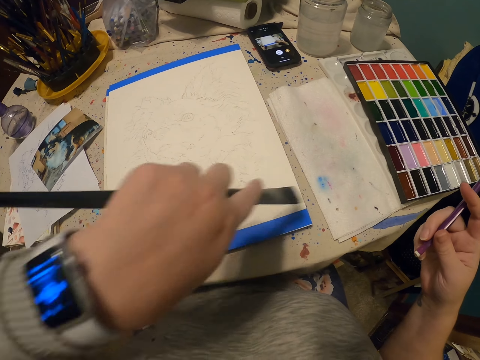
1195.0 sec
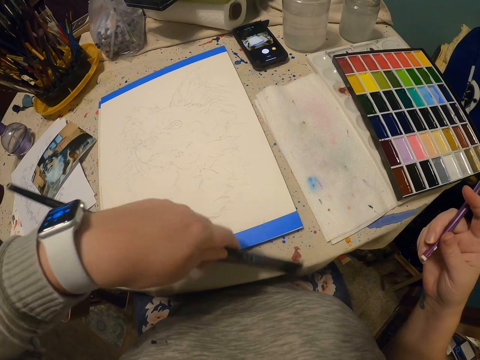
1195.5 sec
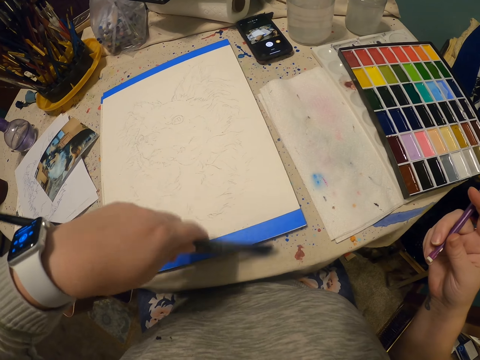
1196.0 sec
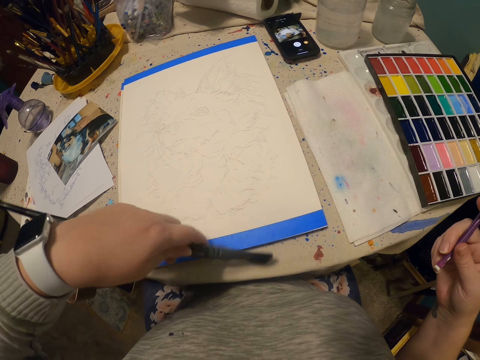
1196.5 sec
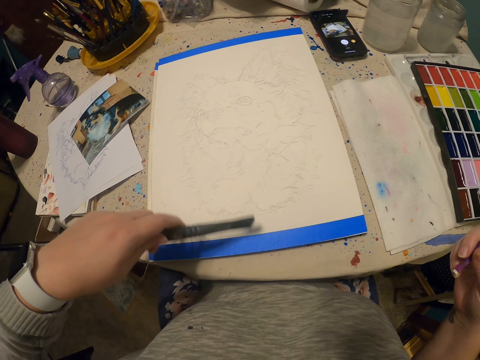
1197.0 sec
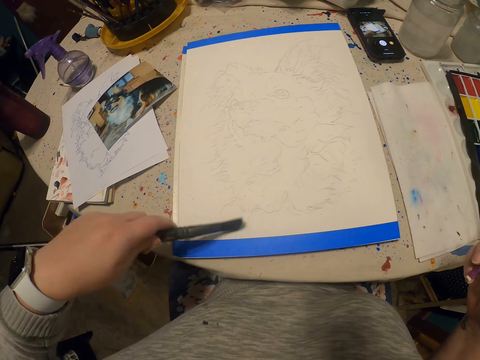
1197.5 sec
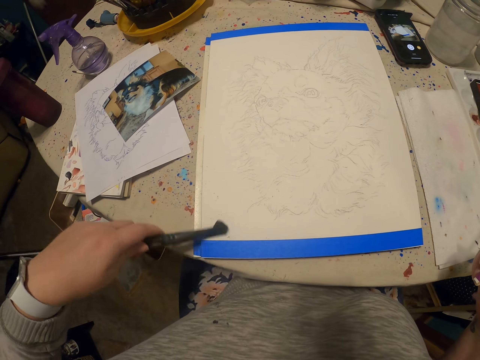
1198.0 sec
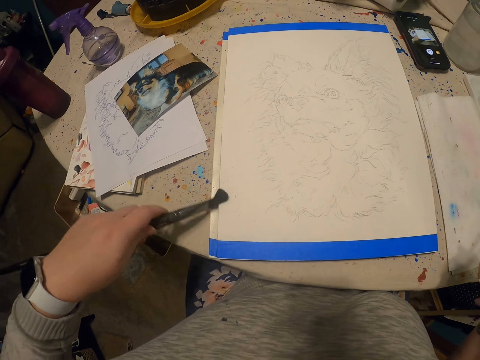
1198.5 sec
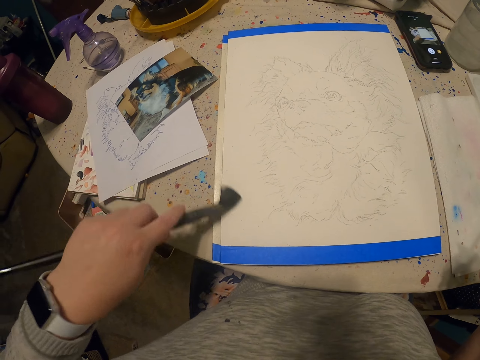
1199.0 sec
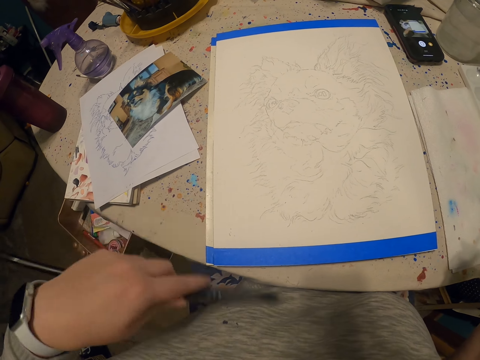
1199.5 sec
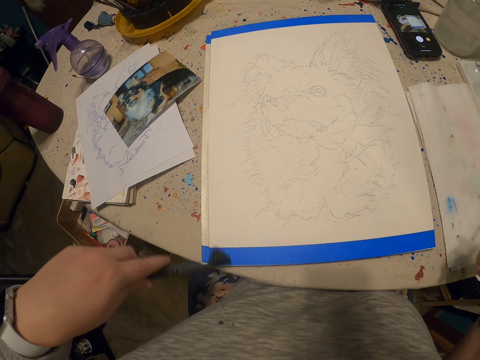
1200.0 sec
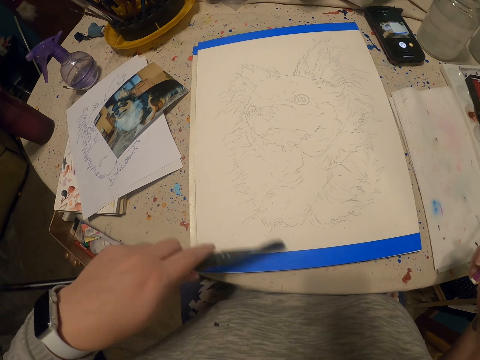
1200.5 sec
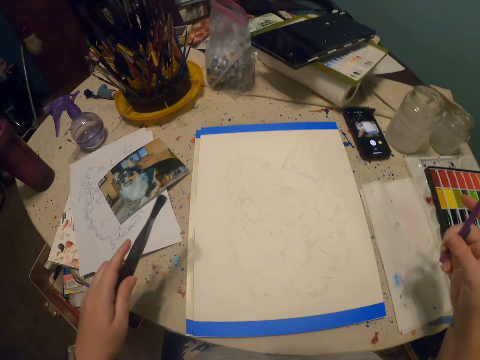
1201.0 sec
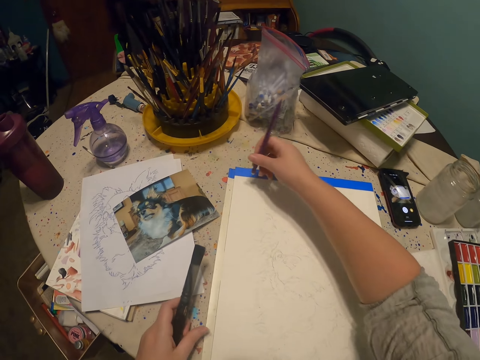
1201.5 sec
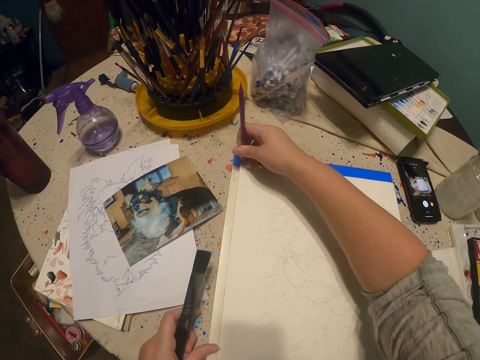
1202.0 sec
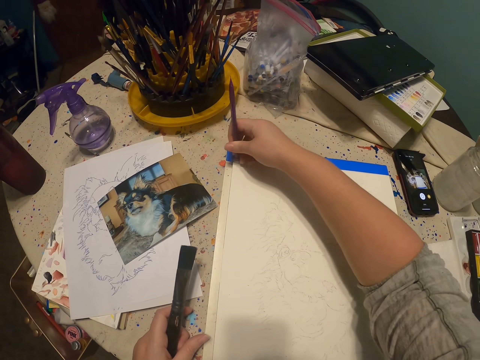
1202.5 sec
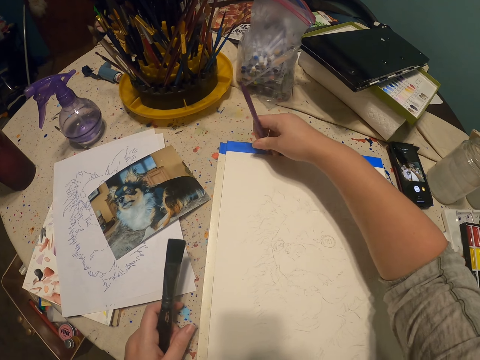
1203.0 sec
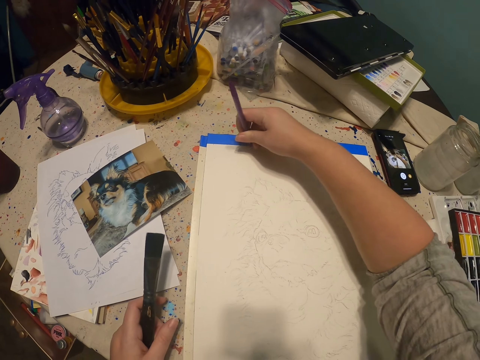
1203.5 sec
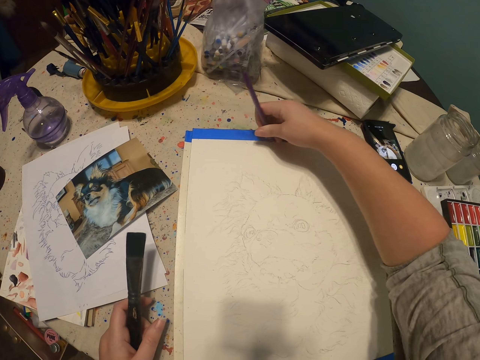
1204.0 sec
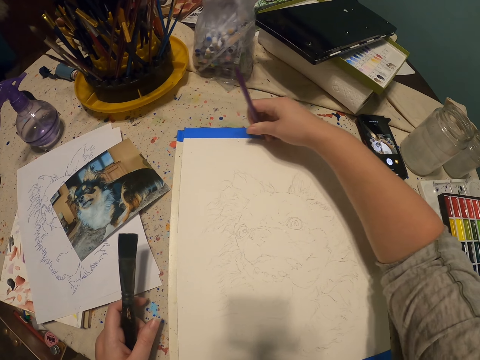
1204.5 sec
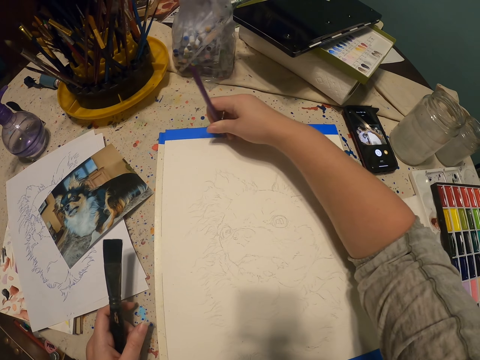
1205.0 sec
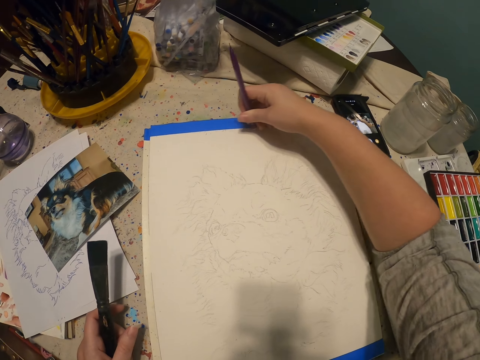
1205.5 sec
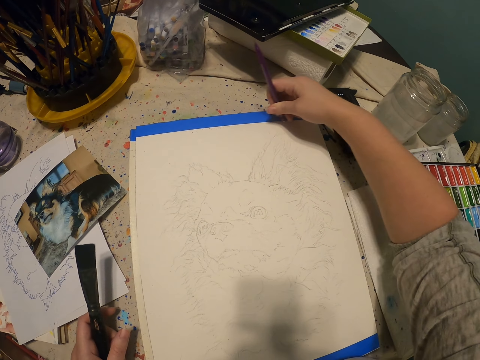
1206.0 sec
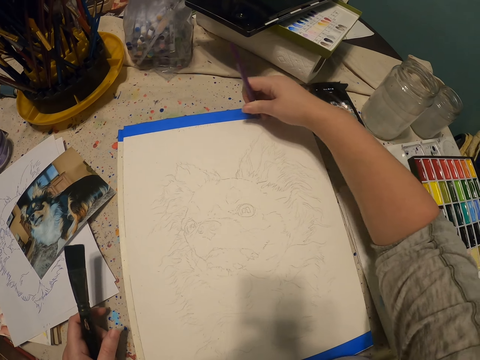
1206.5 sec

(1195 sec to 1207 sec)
The camera wearer wipes a drawing book with a paint brush. They rub a sketch with a rubber.

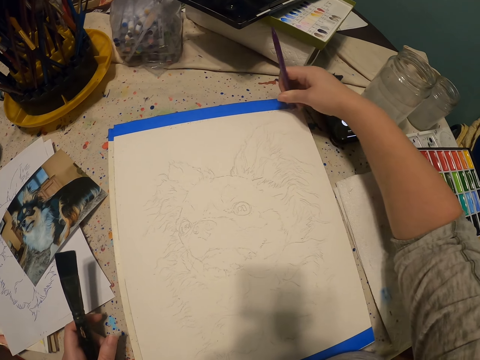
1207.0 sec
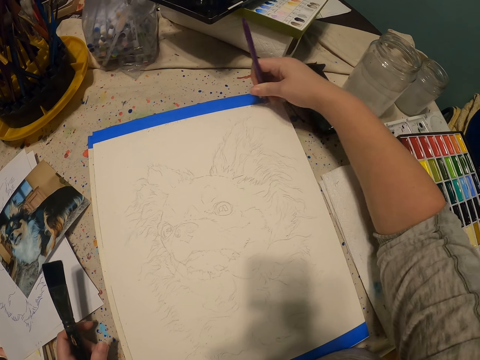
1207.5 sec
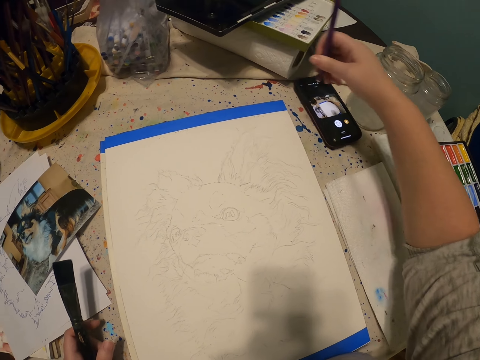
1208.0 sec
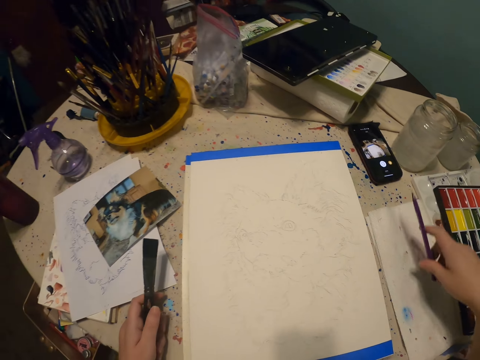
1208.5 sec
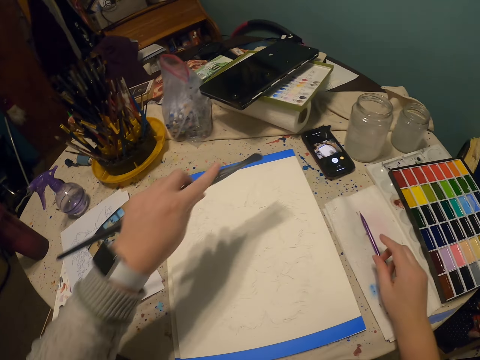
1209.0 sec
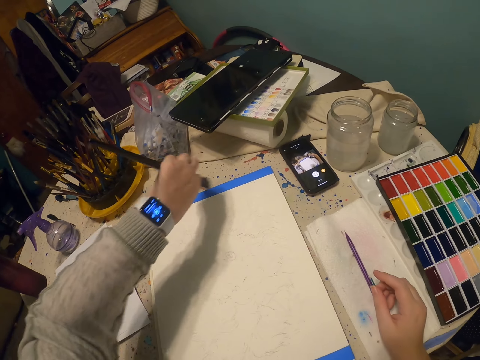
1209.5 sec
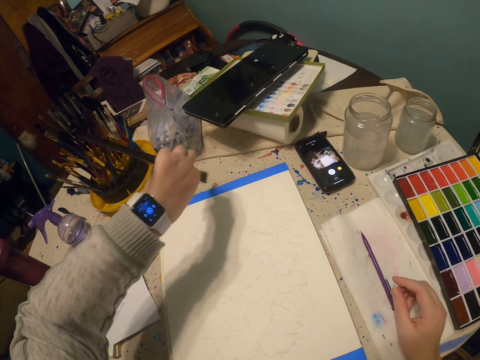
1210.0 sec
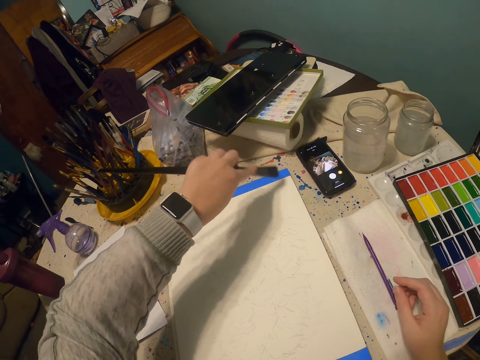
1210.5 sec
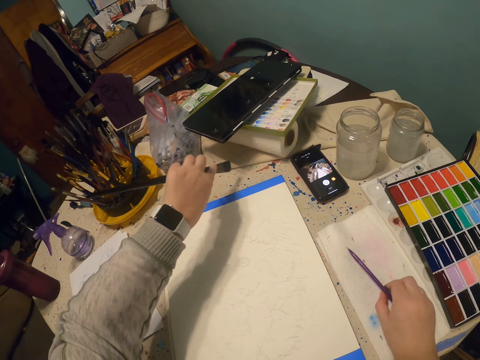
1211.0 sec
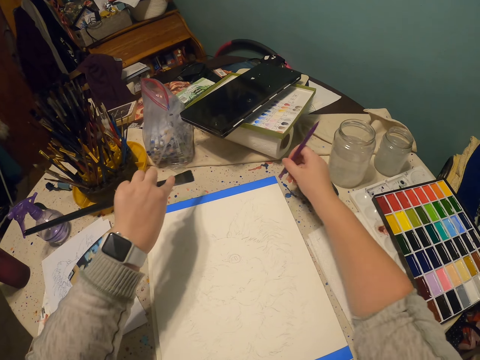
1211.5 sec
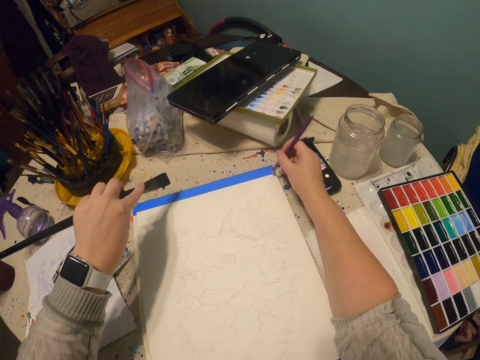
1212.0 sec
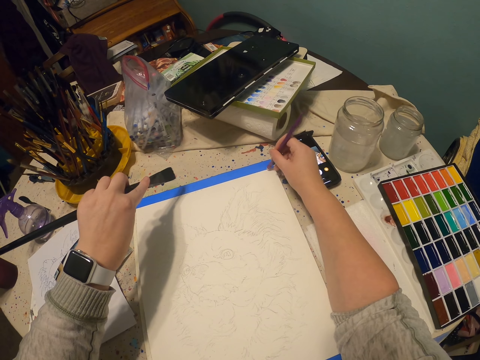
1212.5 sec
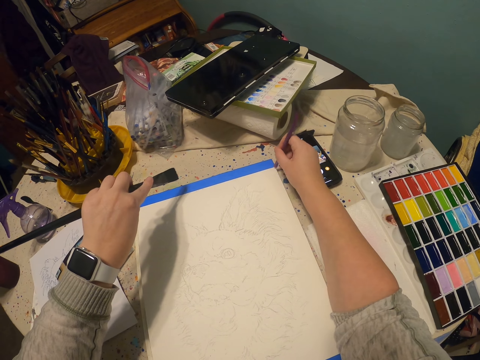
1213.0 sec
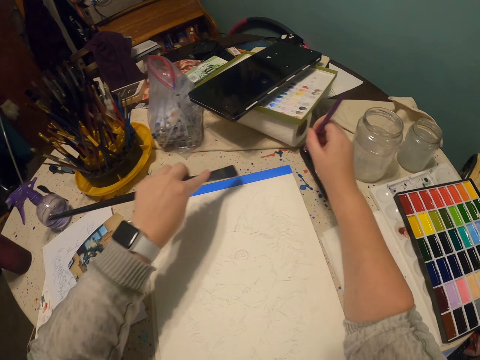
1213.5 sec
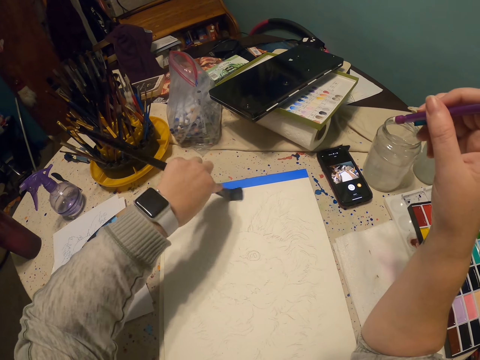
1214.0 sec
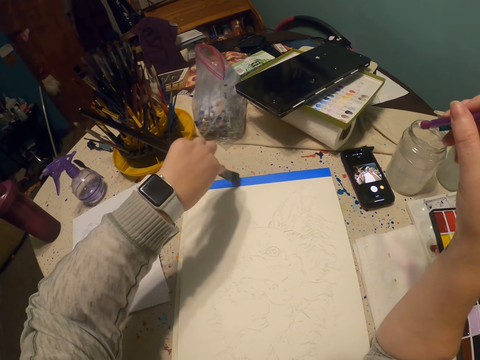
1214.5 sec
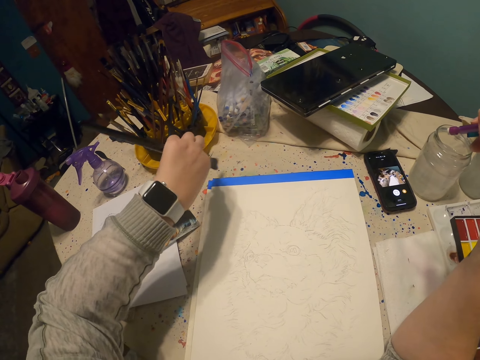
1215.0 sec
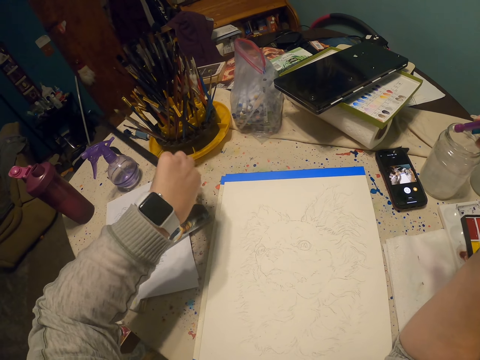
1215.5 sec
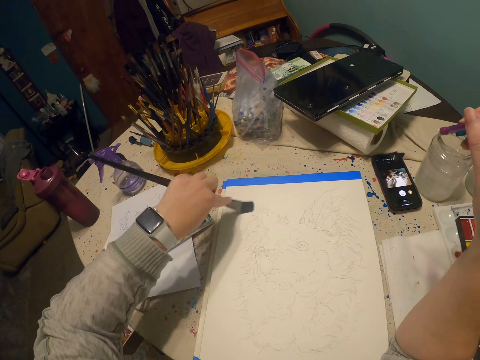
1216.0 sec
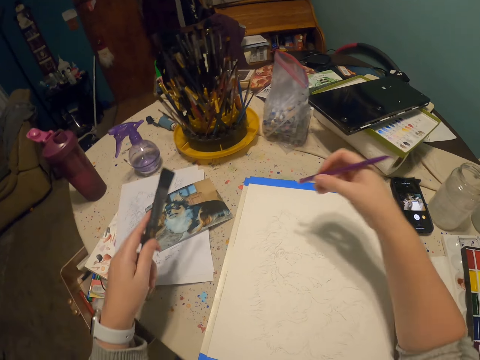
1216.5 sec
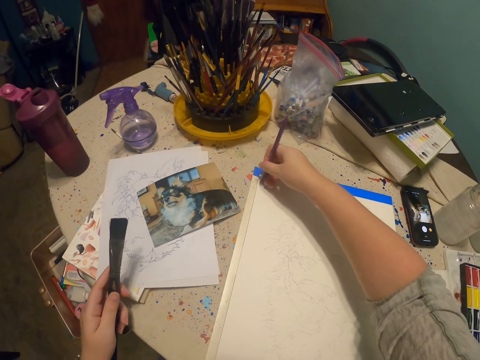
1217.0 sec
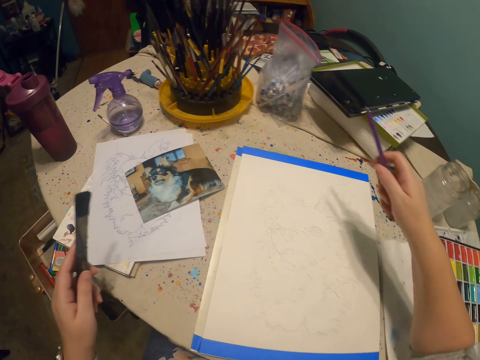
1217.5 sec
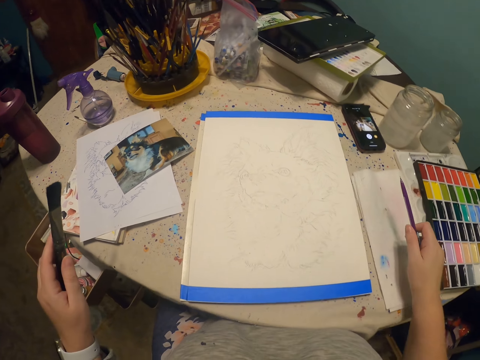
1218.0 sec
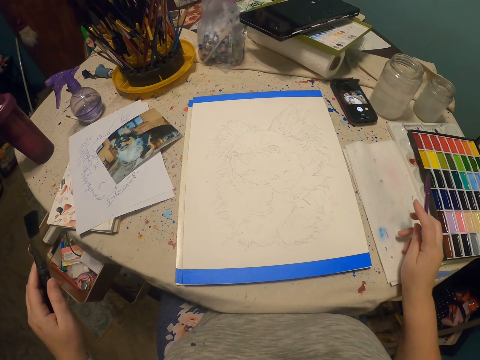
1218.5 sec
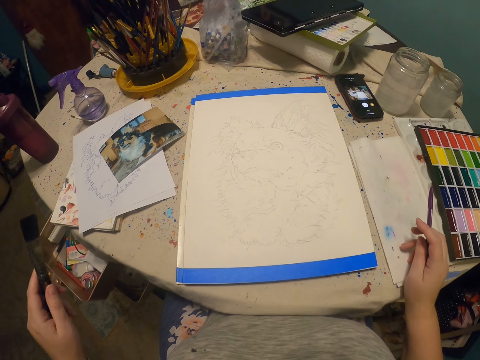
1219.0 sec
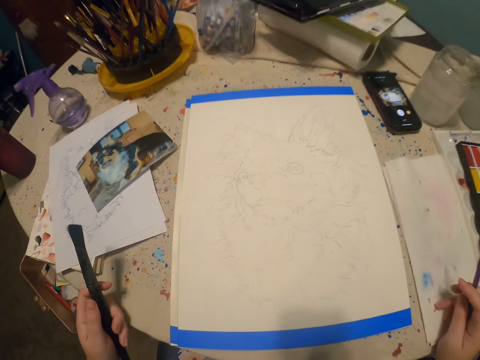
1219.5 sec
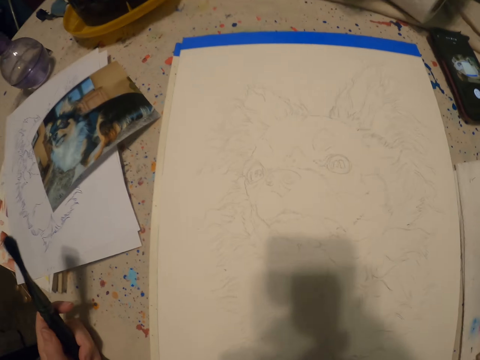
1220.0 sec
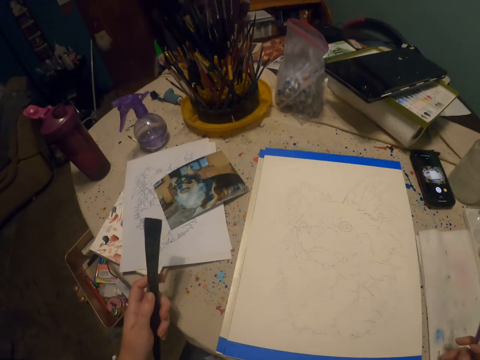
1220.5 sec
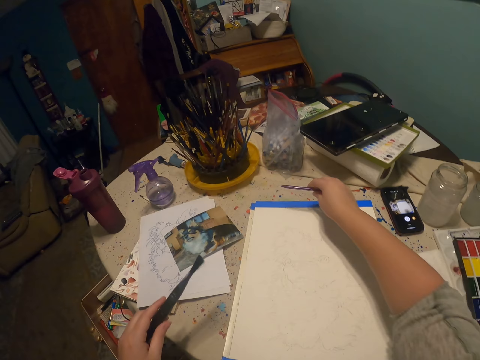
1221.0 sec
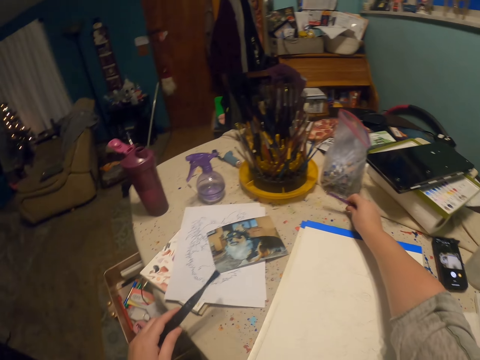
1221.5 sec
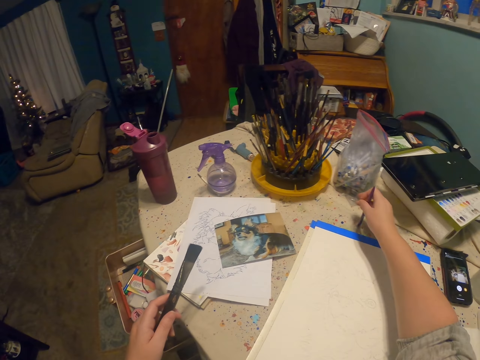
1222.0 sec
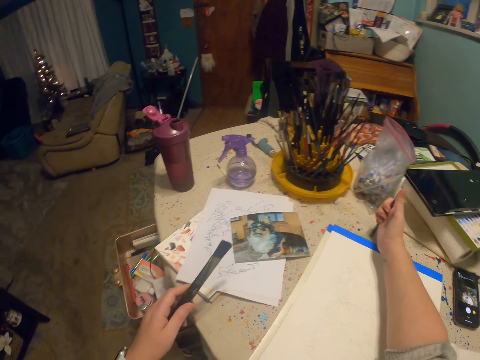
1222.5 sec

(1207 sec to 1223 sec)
The camera wearer puts down a paint pen. They wipe the drawing book with the paint brush. They pick up a paint brush. They rub the sketch with the rubber. They wipe the drawing book with the paint brush and rub the sketch with the rubber.
